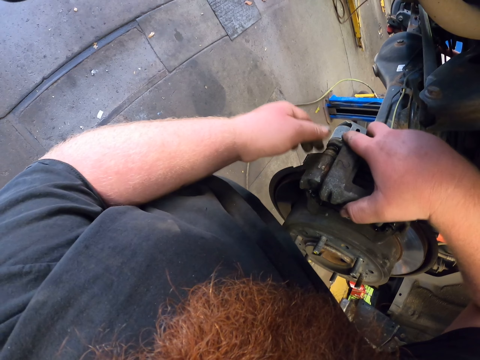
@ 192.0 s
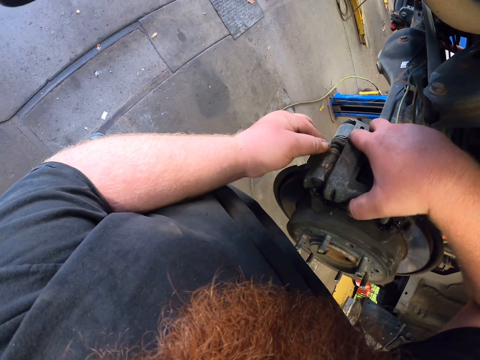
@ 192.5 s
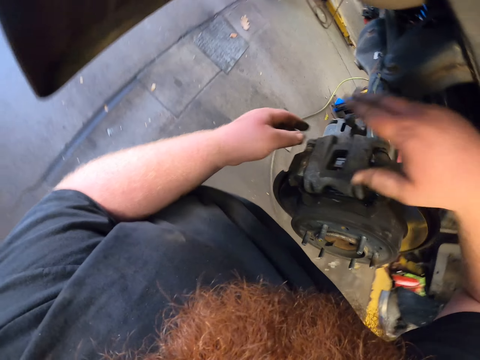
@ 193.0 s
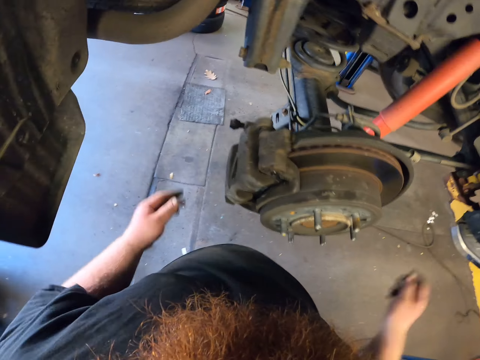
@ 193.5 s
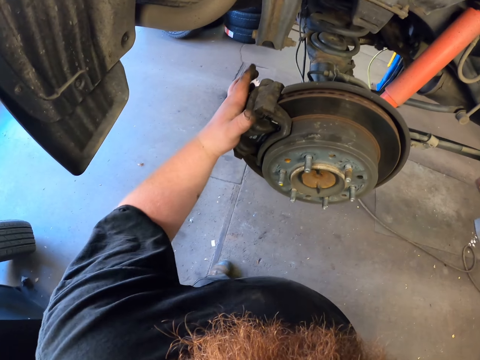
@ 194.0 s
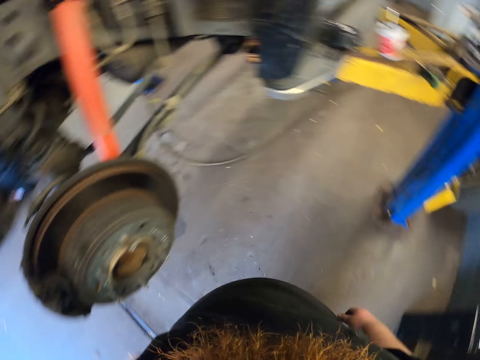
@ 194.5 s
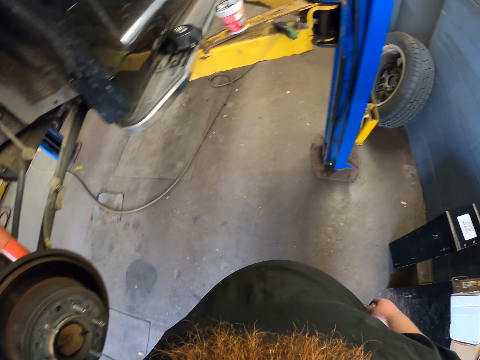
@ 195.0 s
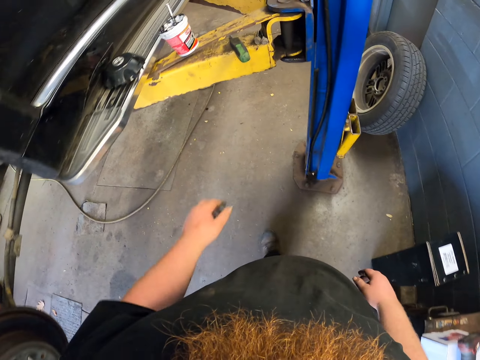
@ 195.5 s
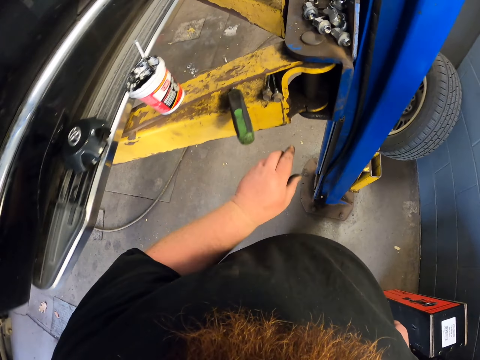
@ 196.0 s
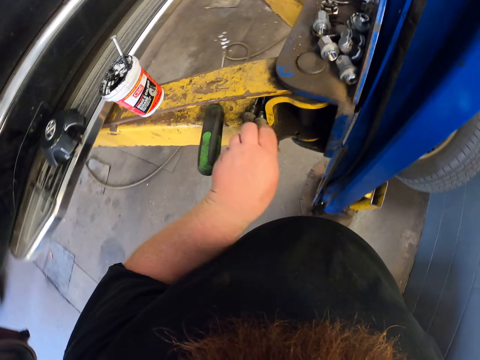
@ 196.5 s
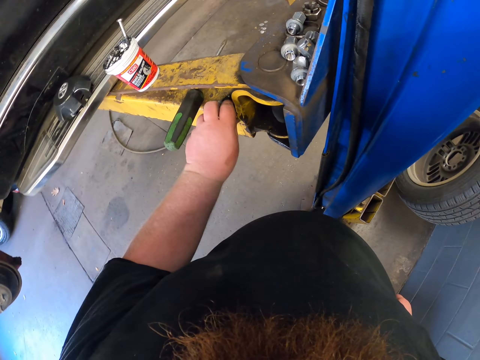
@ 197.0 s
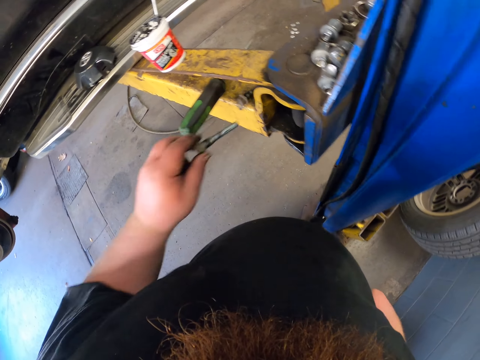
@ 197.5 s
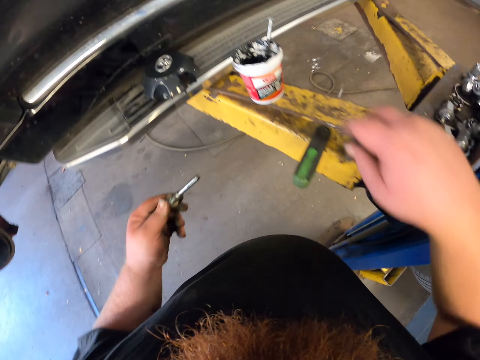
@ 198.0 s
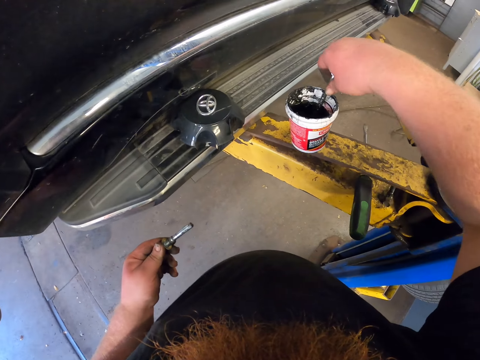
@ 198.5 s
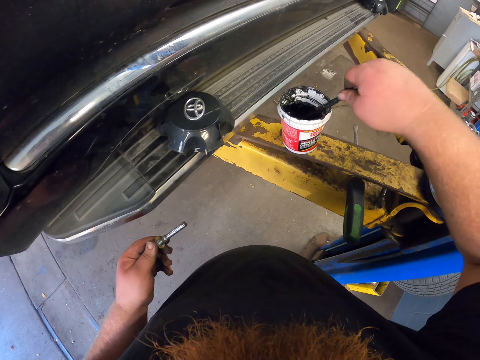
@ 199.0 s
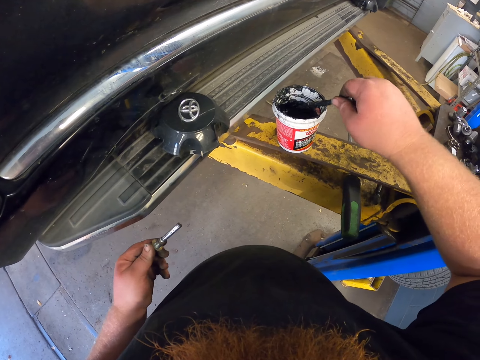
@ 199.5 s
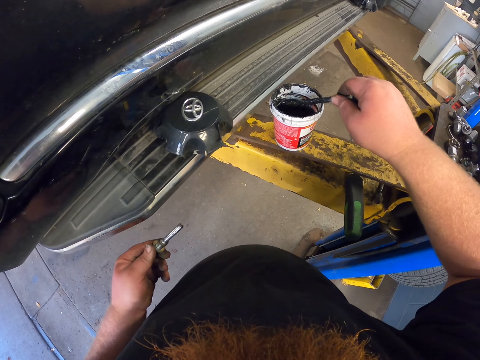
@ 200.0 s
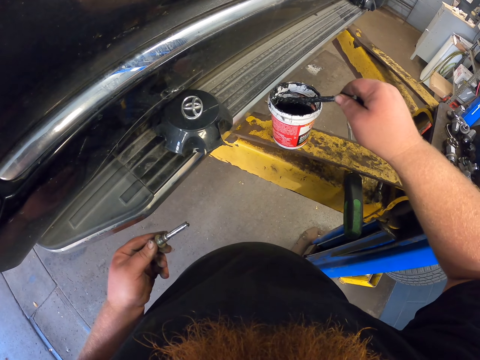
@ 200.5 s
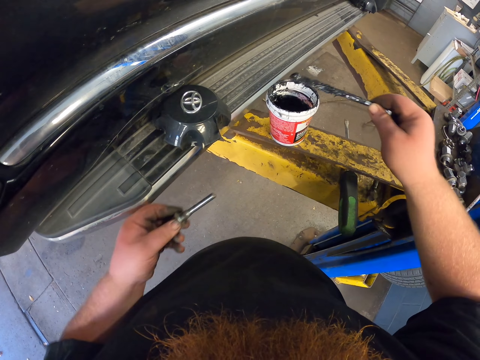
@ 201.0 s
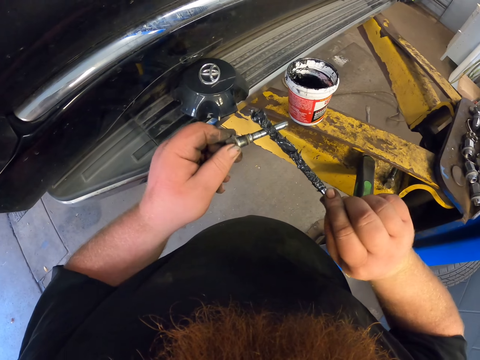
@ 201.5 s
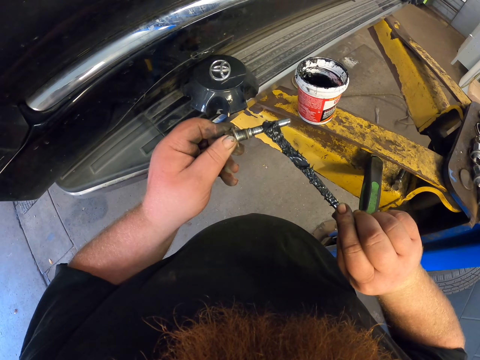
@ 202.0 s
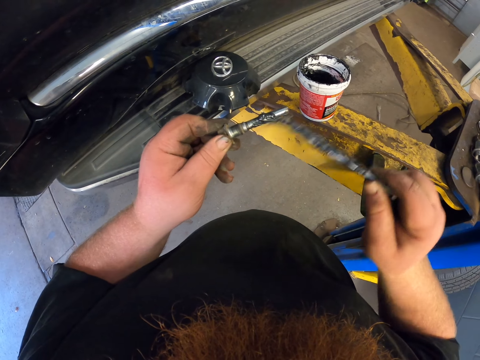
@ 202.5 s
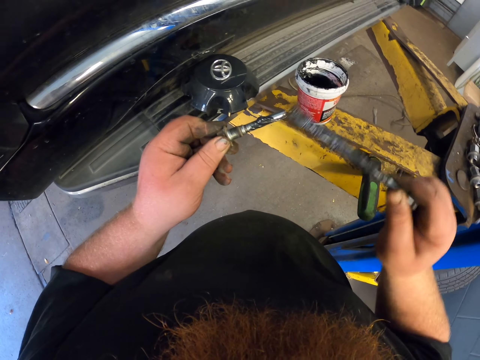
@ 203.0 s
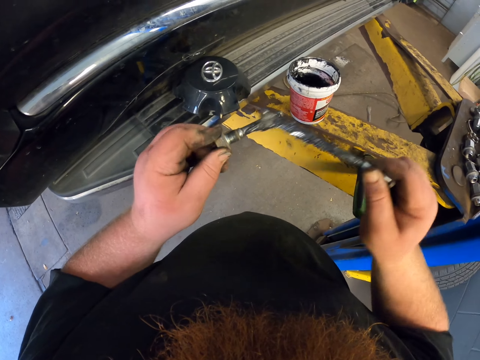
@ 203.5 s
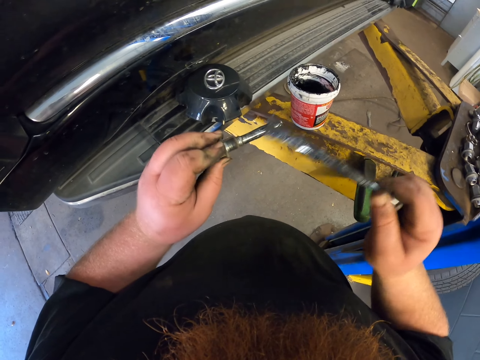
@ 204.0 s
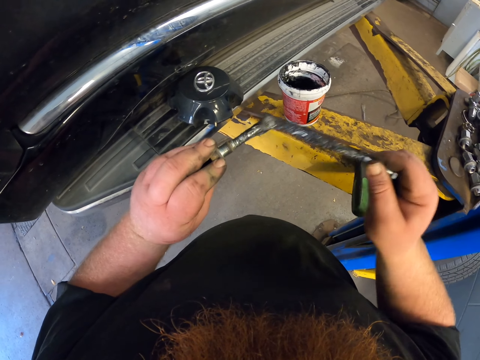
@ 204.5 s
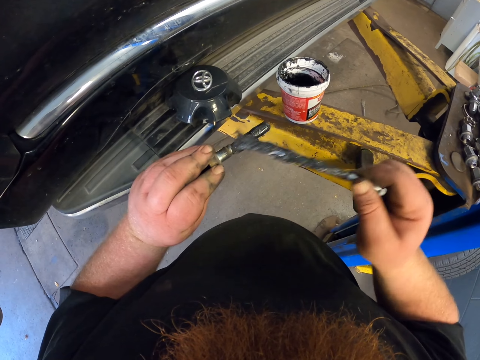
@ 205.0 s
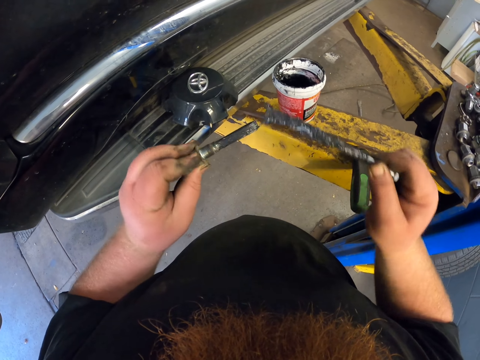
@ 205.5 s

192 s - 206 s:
The camera wearer compresses the brake cylinder with a hand. They walk along the car. They take the brake cylinder screw from the car lifter. They scoop grease in a container with a brush. They pick up the brush. They apply grease on the screw.

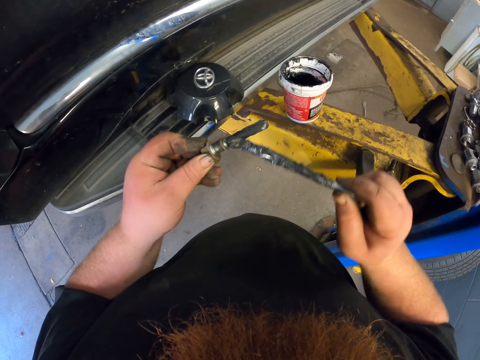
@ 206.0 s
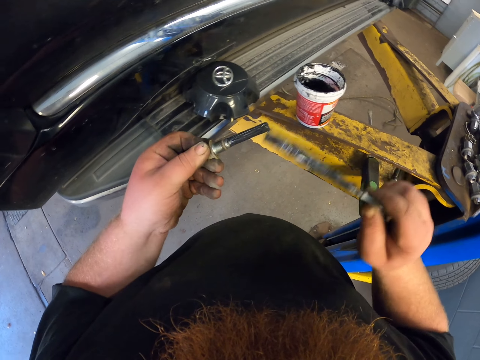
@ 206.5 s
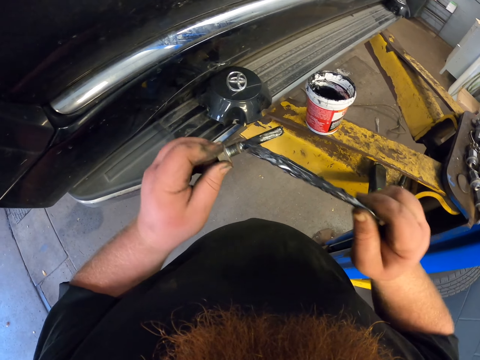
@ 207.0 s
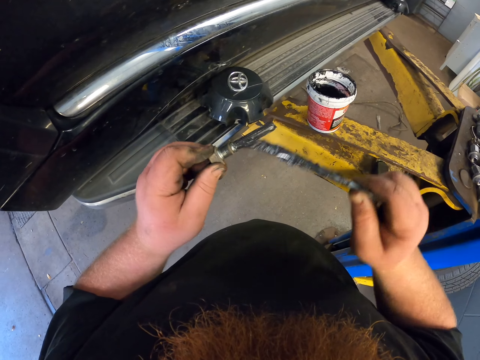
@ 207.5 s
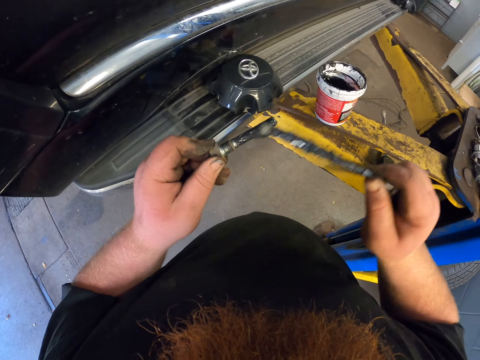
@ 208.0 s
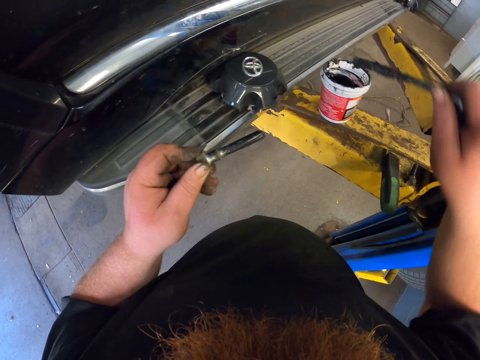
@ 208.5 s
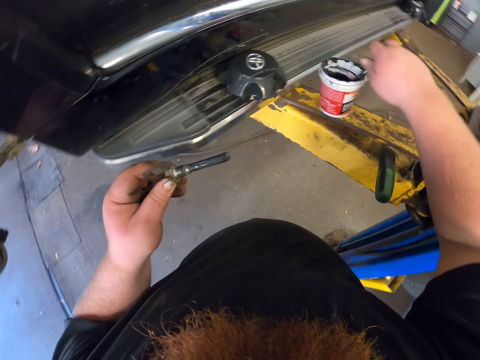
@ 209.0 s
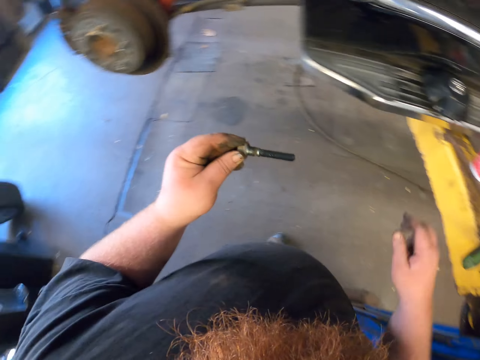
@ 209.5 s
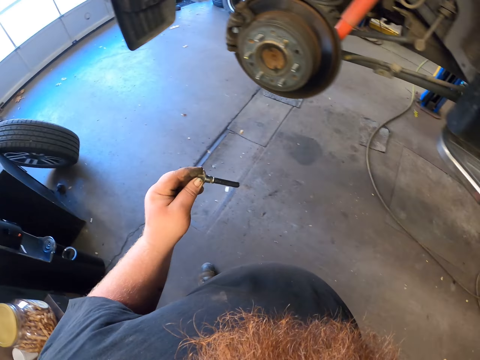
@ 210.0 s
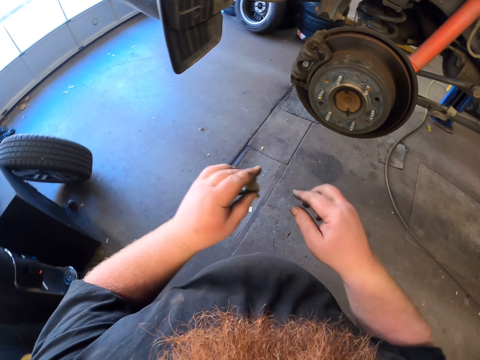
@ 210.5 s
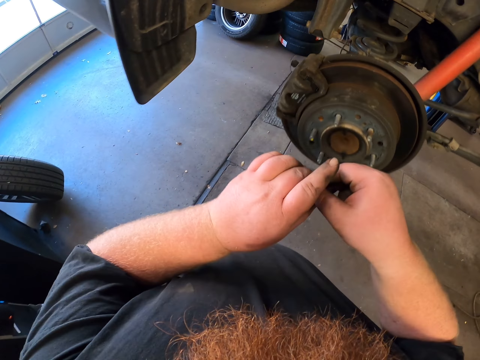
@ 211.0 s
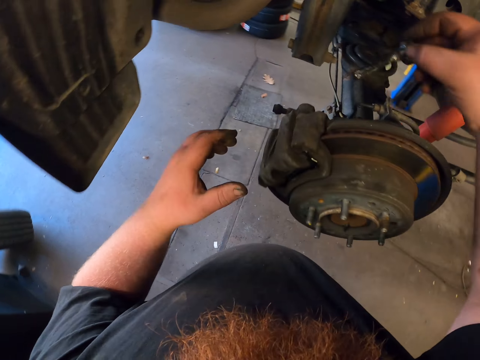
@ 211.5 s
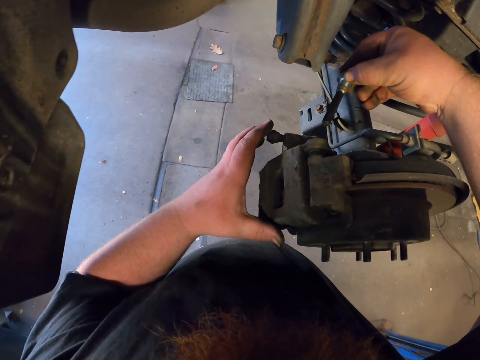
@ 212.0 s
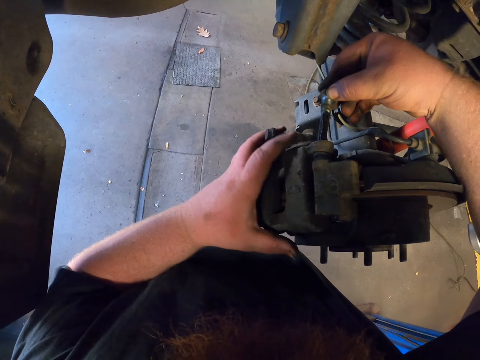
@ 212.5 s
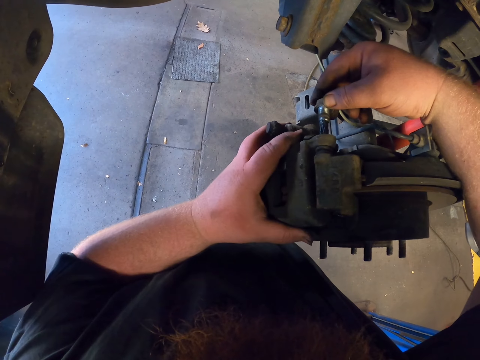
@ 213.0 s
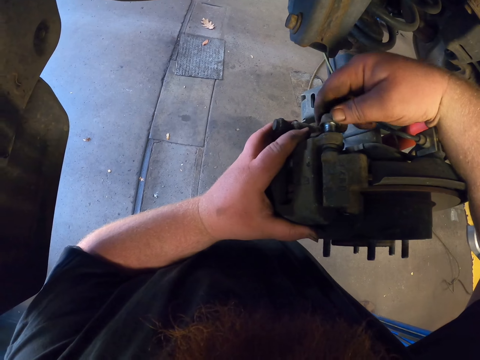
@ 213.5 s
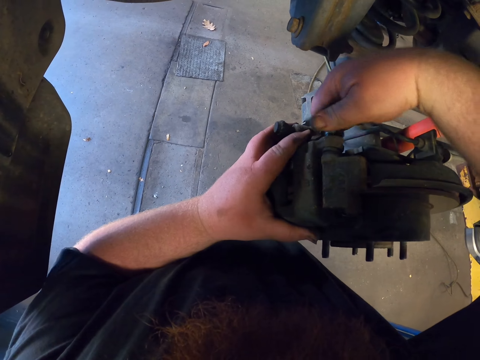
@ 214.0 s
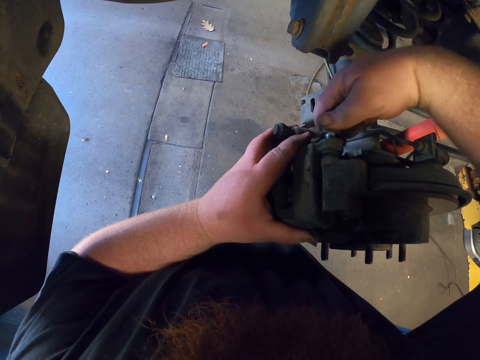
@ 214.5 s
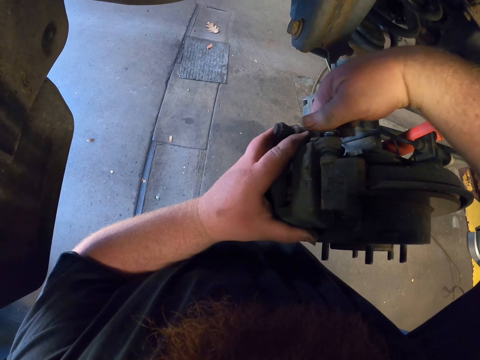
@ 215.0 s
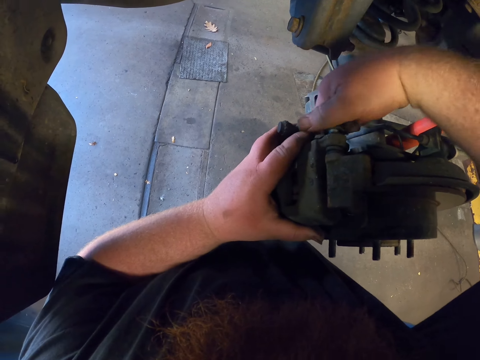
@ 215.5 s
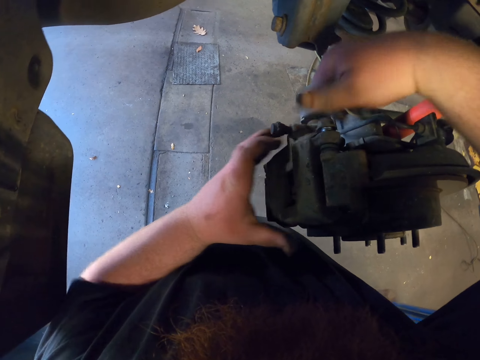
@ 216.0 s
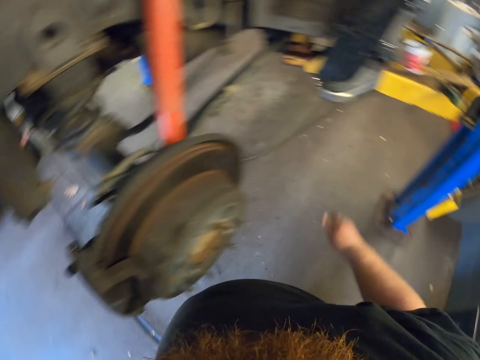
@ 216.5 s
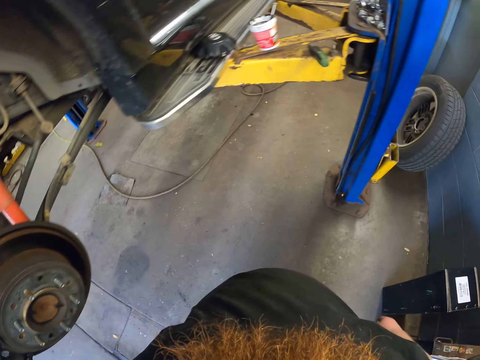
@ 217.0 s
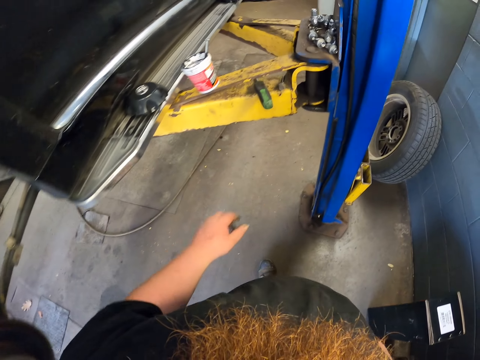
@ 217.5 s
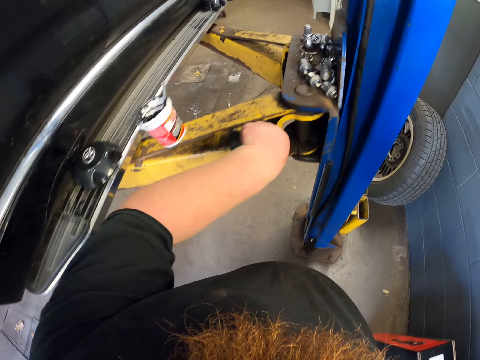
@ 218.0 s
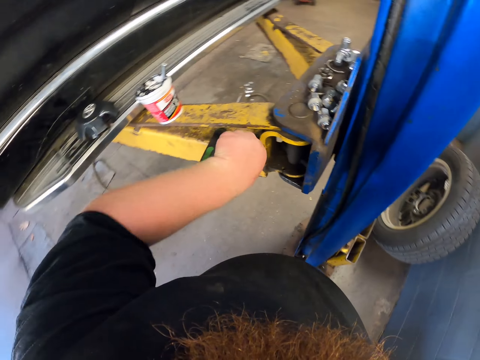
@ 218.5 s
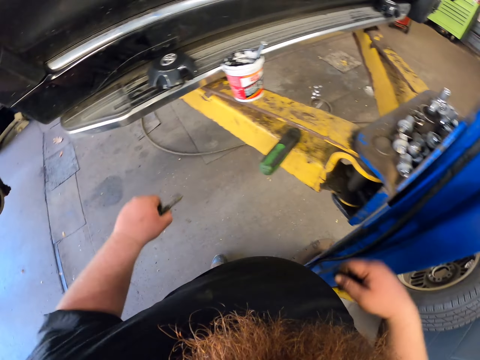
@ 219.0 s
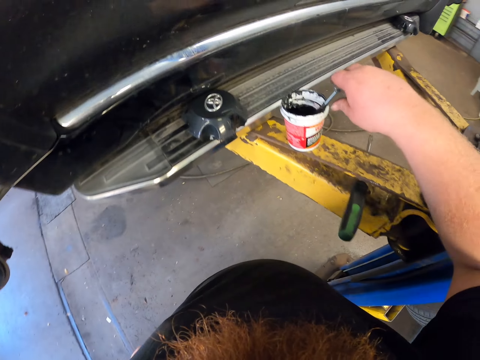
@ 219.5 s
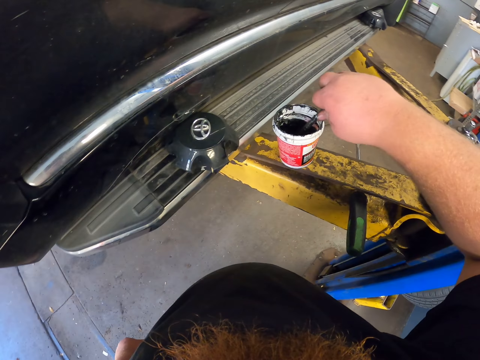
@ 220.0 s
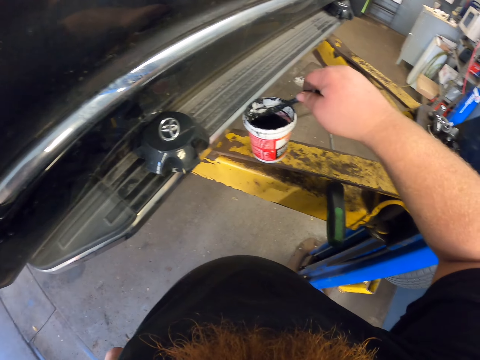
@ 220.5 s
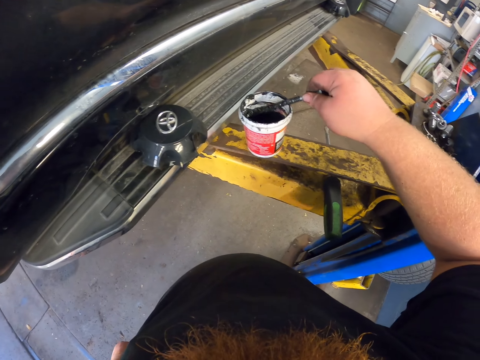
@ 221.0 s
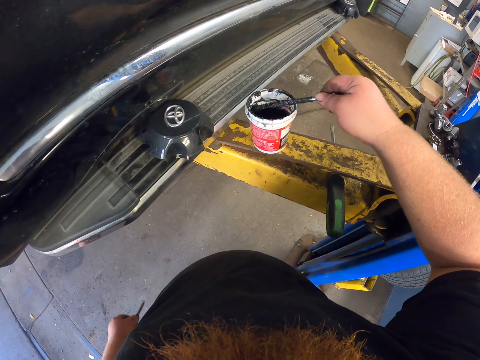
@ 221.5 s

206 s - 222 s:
The camera wearer drops the brush in the container. He carries the screw to the tyre. He walks around the garage. He shifts the screw to his right hand on his way. He tightens the brake cylinder with the screw. He walks back to the car lifter. He picks up the brake cylinder screw on the lifter. He scoops grease in the container with the brush. He picks up the brush.
